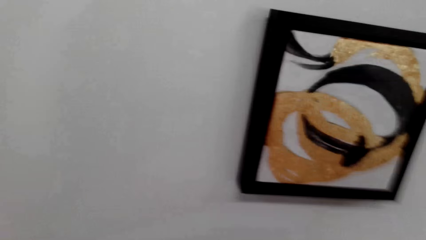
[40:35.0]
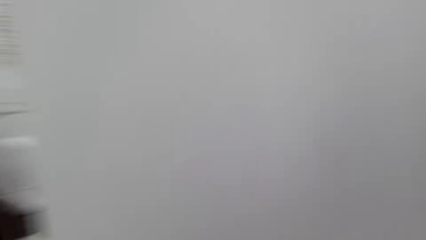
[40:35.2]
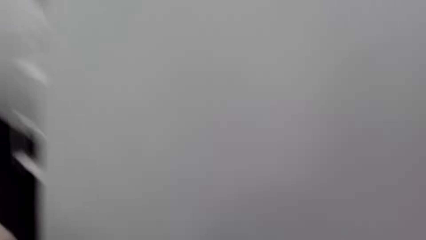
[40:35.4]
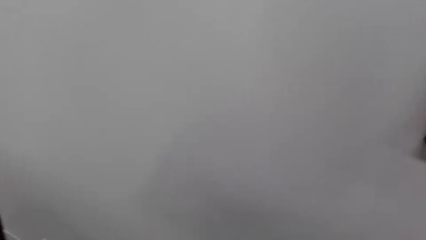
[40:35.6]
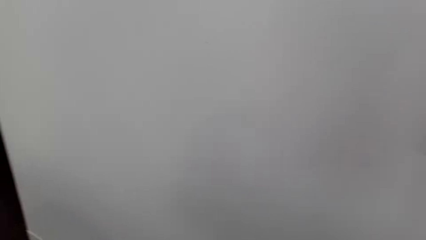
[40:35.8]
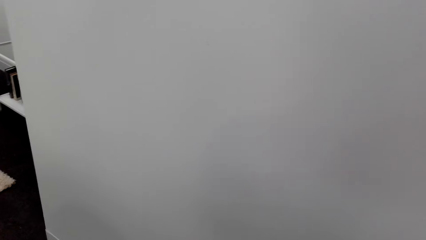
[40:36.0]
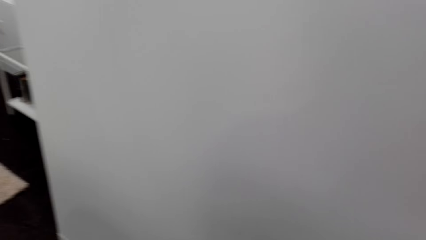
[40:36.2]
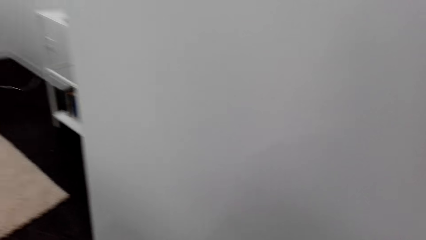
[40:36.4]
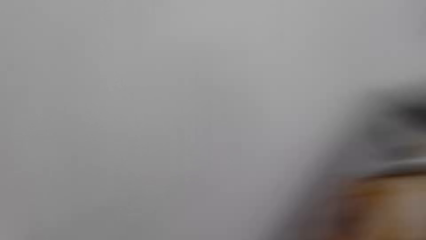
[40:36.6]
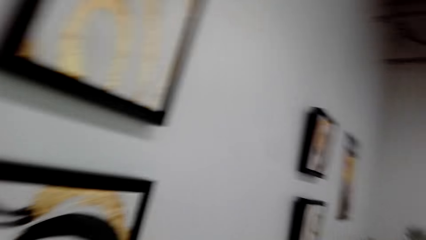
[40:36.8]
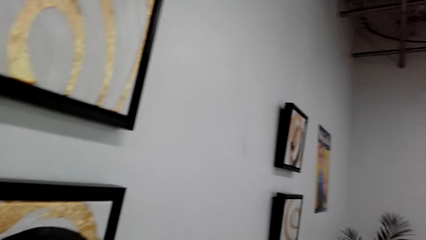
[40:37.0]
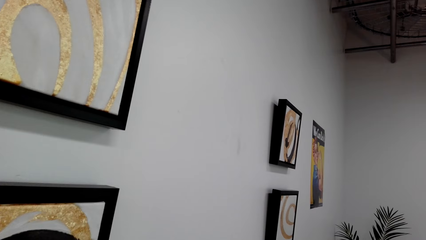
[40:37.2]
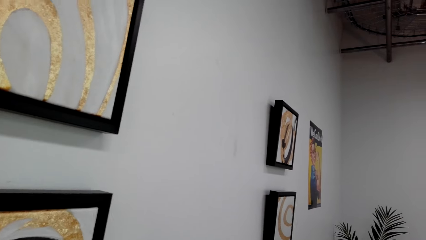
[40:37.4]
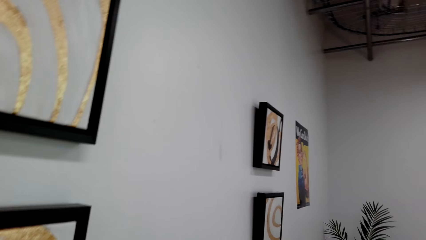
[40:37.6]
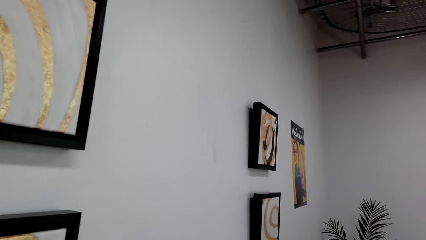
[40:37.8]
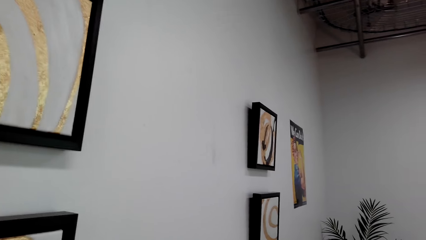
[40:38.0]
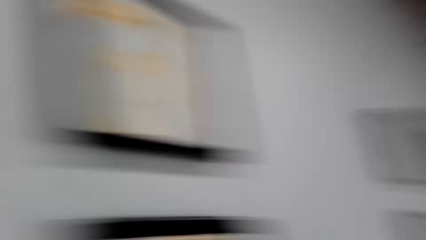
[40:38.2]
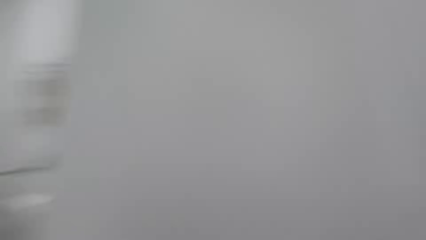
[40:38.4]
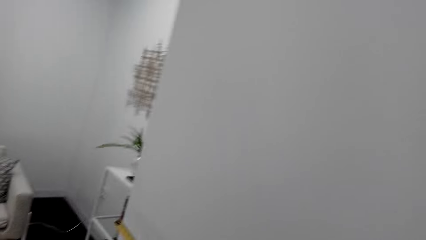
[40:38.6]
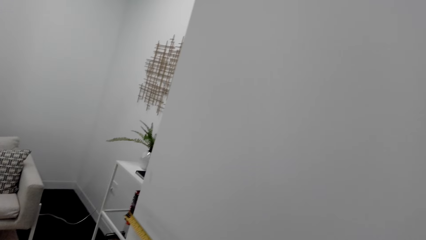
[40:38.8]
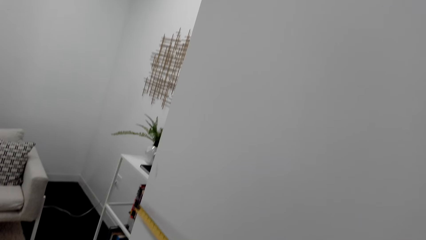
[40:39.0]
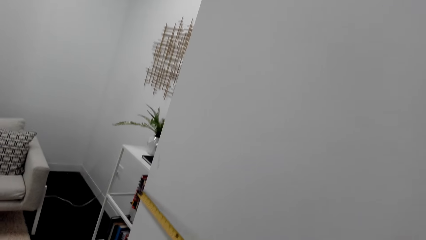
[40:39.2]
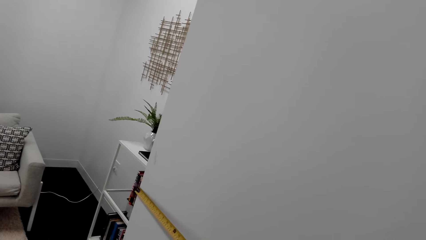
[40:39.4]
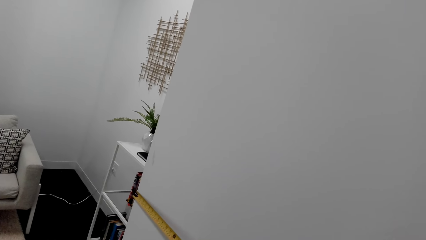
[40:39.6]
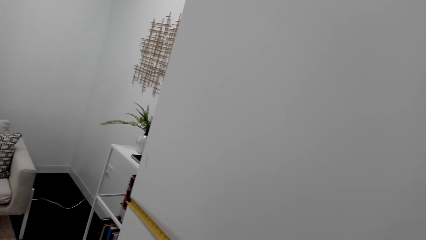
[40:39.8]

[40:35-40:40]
The camera wearer looks around. They measure the wall with a tape measure.

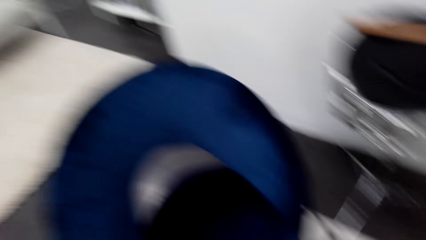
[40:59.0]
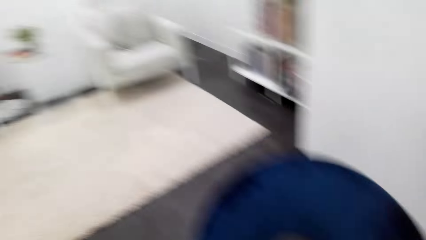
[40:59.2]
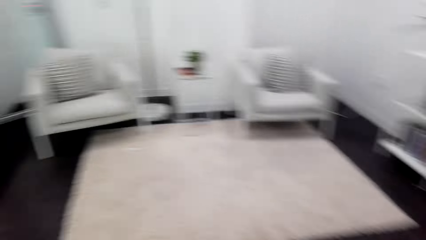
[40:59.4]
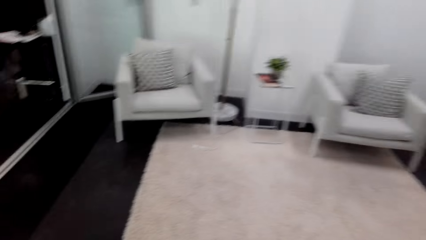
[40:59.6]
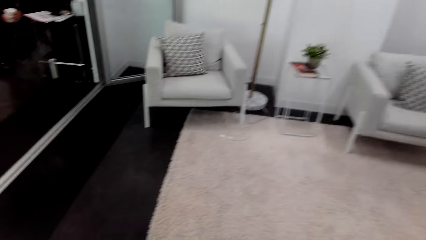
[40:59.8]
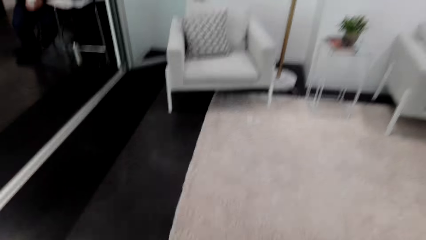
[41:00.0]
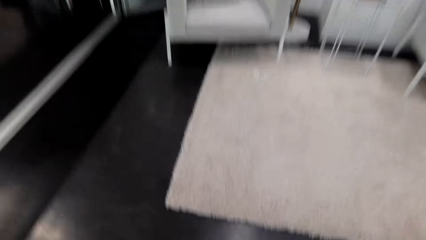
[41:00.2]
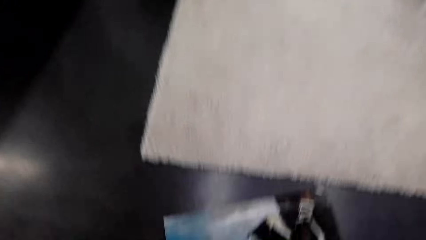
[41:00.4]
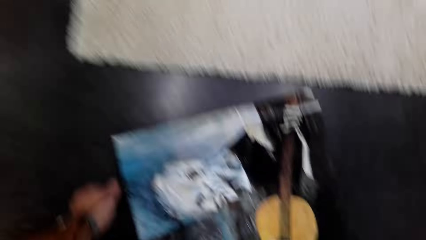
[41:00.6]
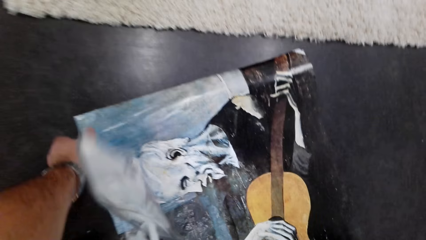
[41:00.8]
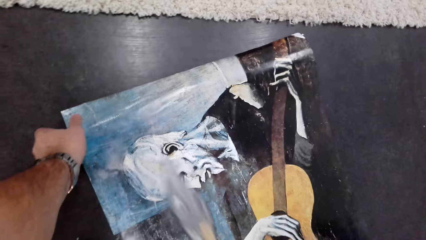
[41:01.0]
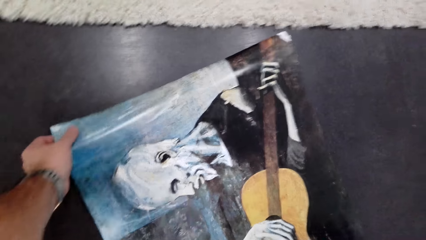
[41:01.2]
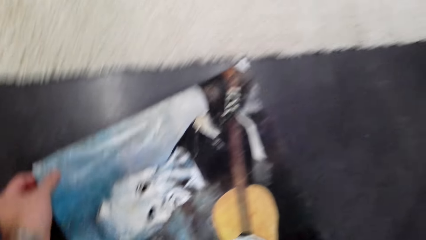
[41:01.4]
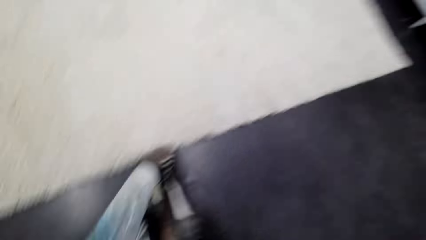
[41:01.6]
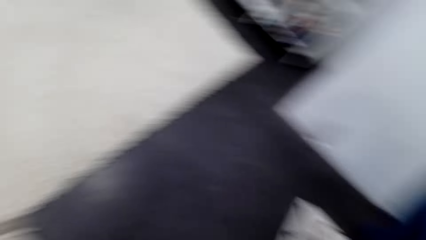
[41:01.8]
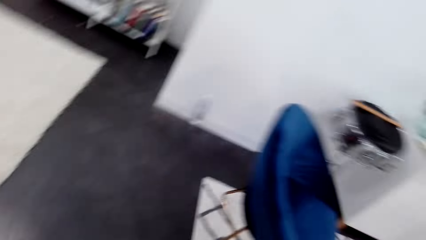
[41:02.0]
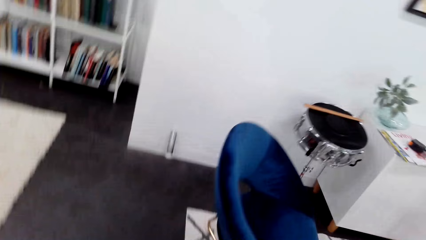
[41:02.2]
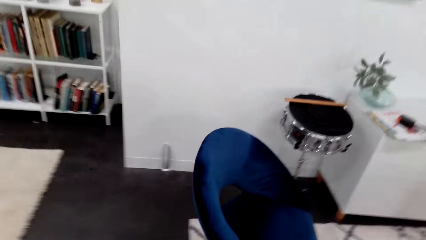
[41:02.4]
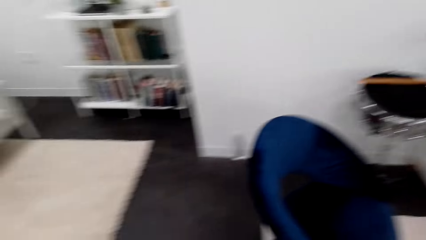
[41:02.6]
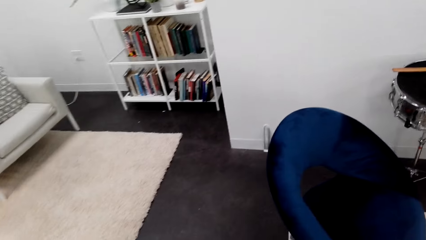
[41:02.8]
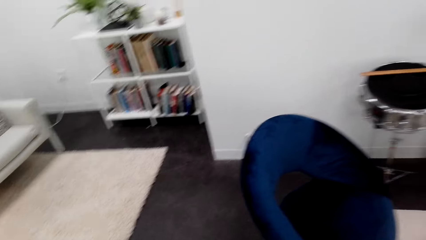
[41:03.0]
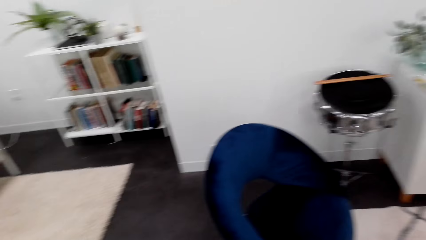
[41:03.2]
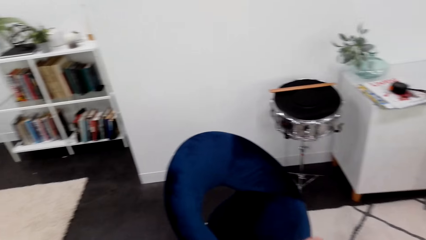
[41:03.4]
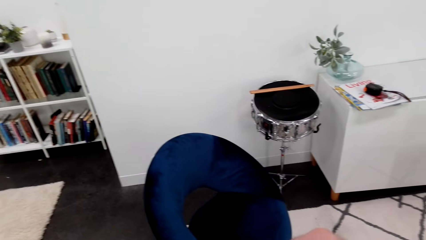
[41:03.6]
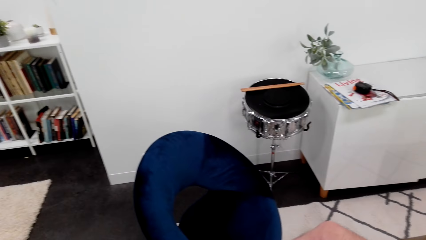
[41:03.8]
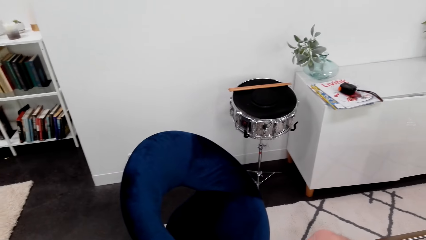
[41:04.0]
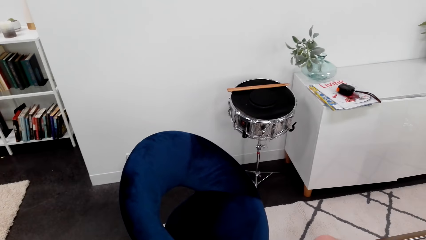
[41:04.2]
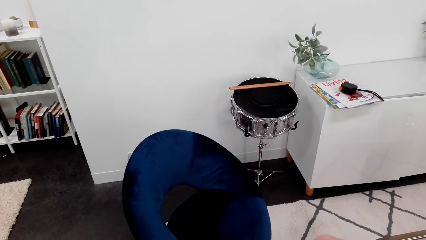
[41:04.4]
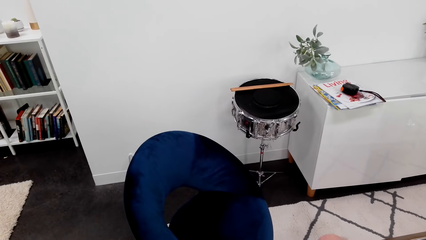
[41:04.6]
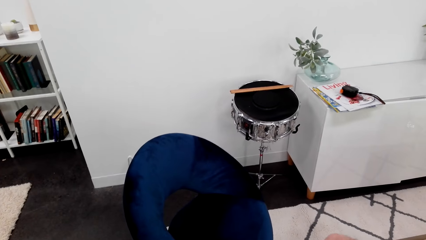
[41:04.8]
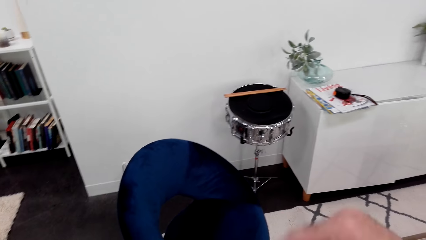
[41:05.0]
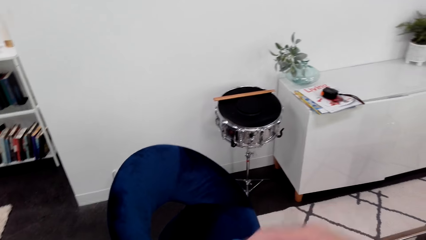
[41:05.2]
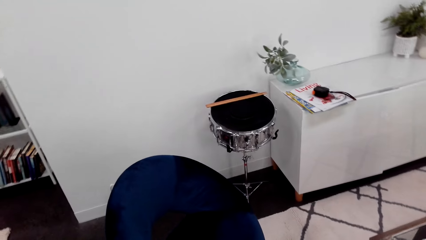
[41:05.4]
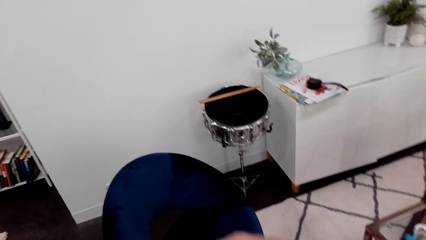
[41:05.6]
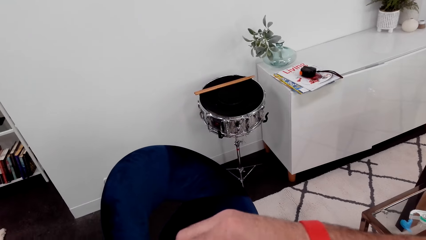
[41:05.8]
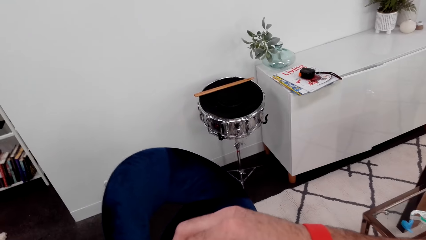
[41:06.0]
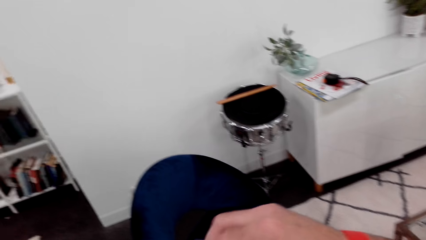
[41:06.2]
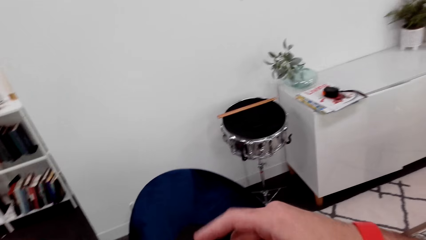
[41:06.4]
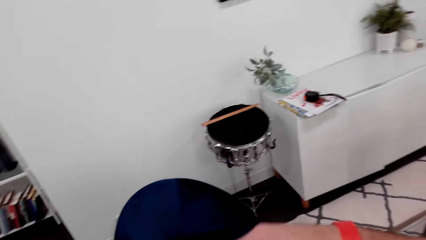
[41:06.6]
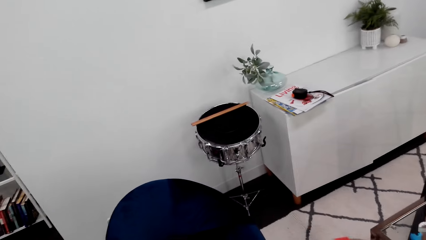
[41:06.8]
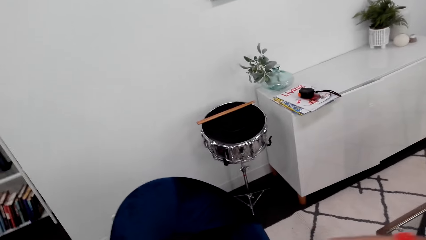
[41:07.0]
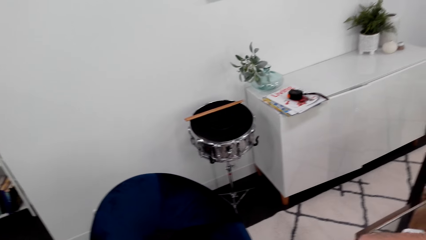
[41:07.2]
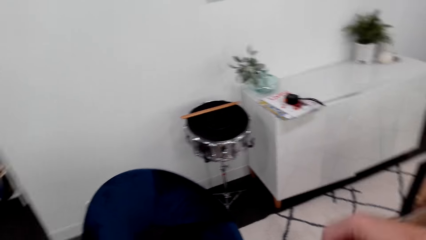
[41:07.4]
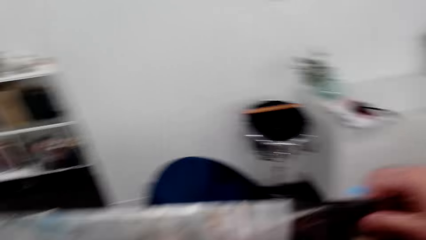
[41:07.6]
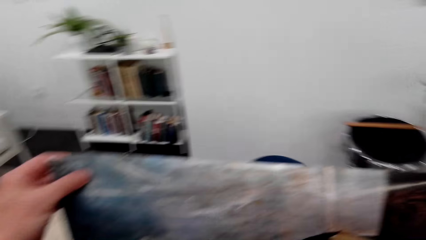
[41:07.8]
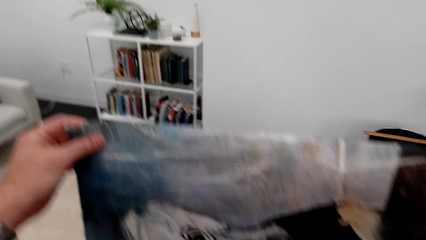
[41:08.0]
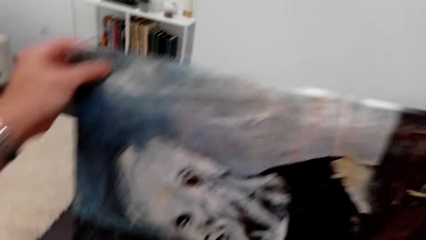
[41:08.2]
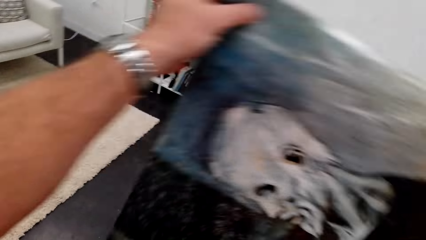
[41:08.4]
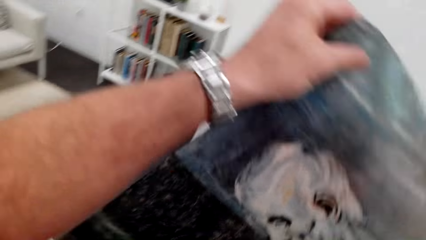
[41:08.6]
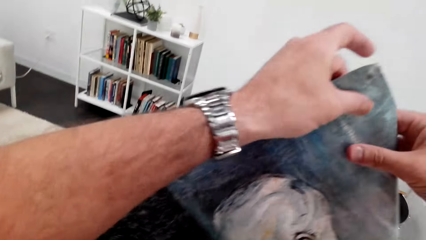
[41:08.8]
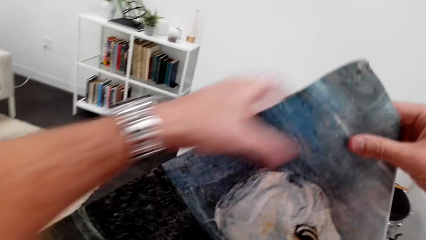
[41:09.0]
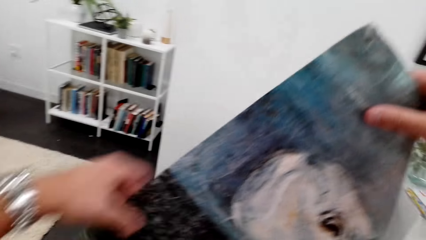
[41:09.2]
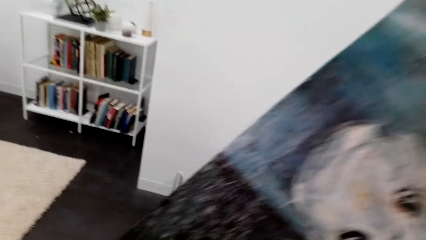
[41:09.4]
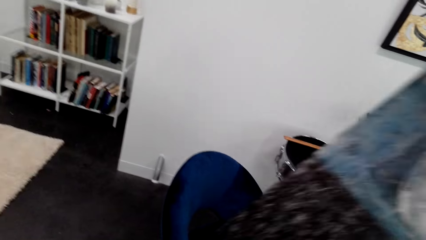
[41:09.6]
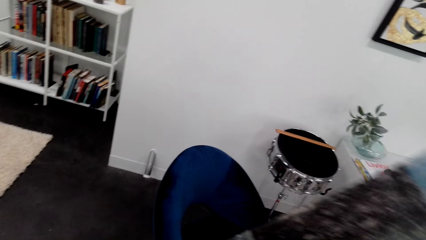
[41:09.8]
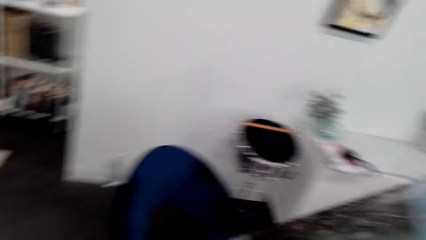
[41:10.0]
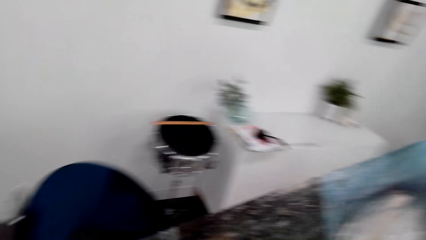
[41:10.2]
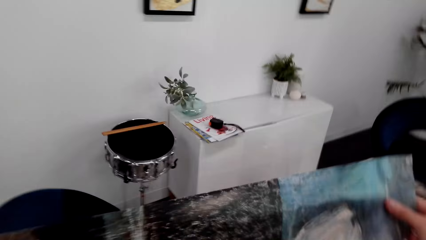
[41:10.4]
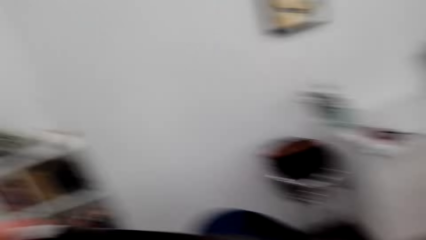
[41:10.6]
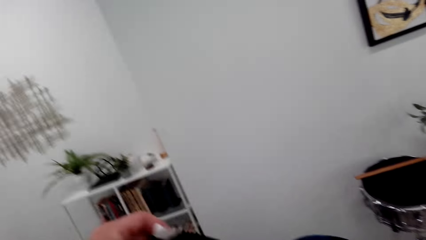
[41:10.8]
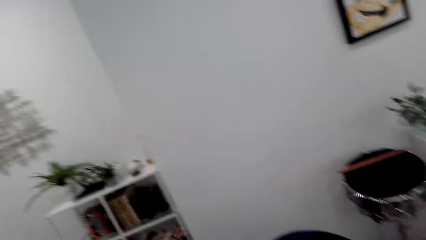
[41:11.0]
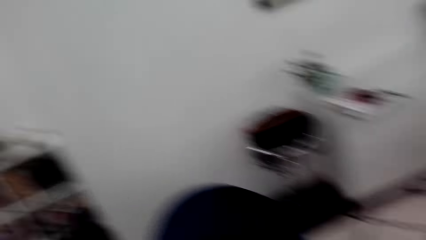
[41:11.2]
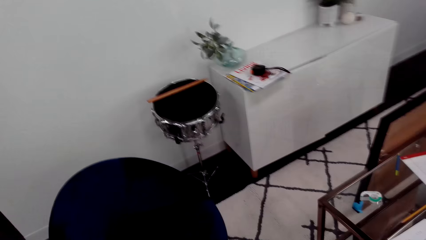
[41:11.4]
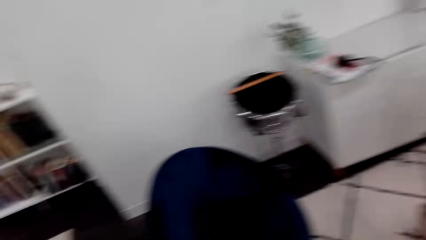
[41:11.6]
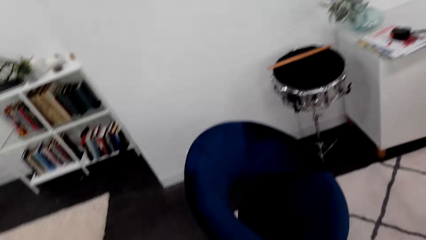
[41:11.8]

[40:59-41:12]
The camera wearer picks the portrait paint or wallpaper with his left hand on the floor. He looks around. He looks at the portrait paint. He holds the wallpaper. He turns the portrait paint.
